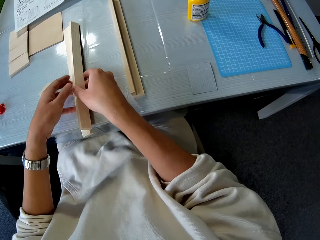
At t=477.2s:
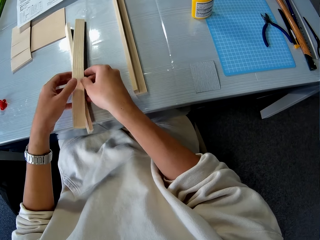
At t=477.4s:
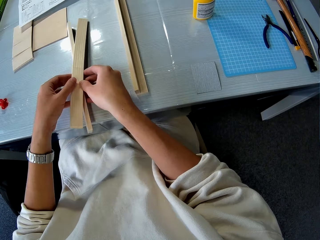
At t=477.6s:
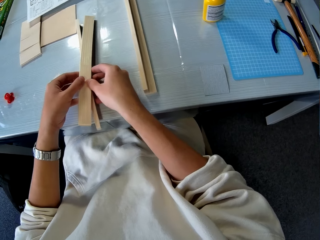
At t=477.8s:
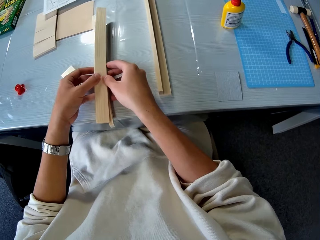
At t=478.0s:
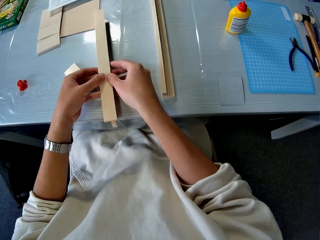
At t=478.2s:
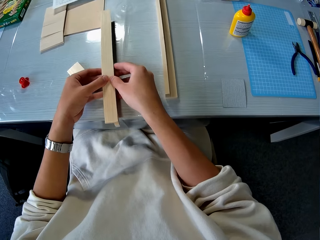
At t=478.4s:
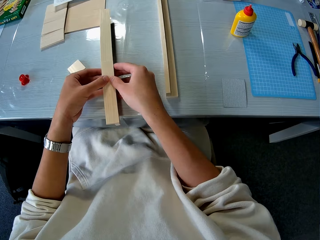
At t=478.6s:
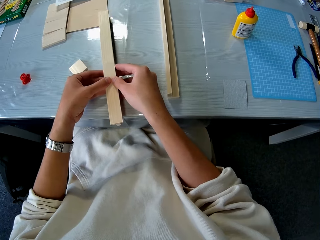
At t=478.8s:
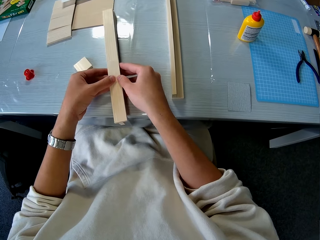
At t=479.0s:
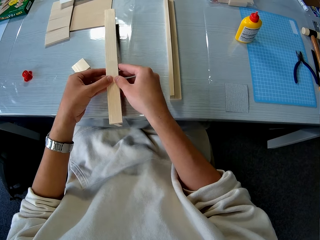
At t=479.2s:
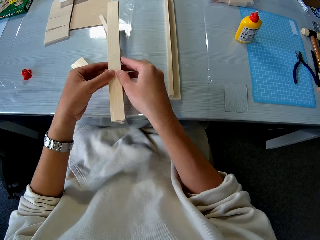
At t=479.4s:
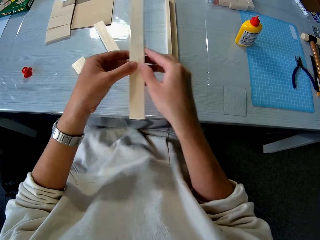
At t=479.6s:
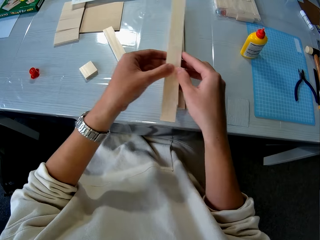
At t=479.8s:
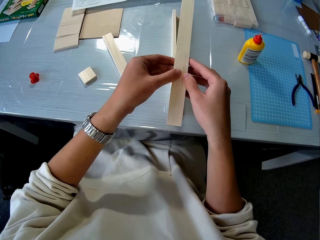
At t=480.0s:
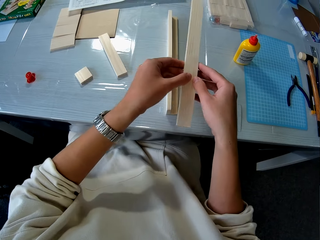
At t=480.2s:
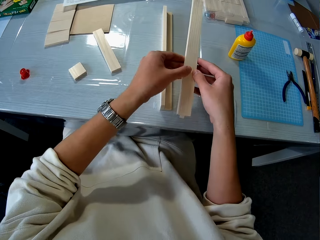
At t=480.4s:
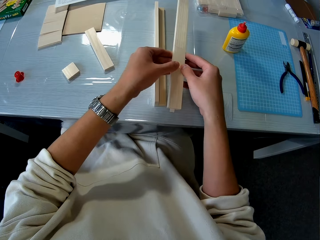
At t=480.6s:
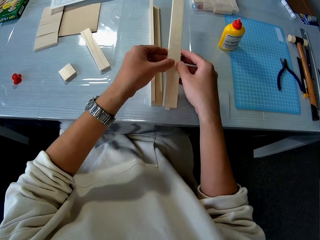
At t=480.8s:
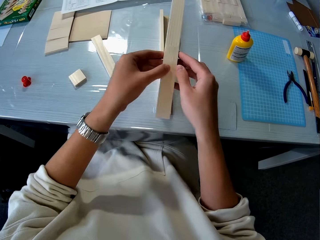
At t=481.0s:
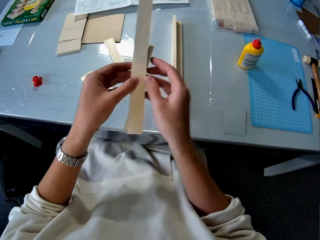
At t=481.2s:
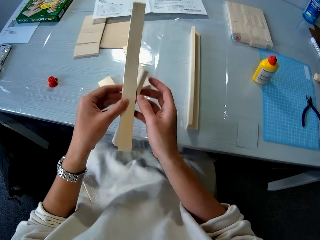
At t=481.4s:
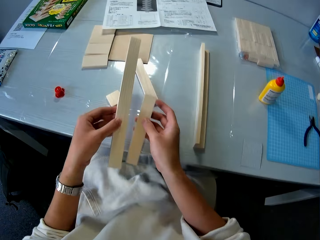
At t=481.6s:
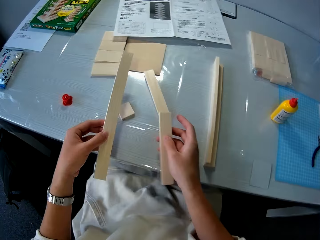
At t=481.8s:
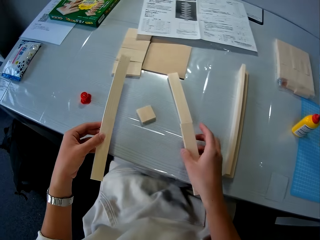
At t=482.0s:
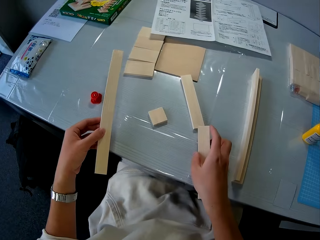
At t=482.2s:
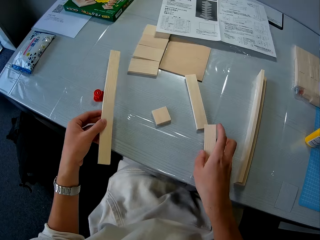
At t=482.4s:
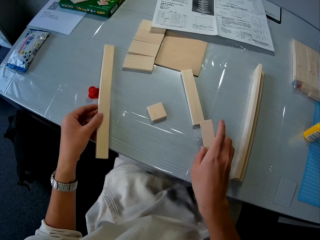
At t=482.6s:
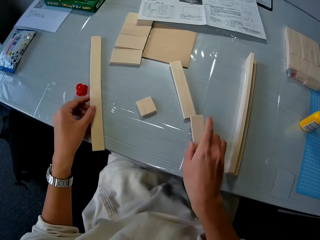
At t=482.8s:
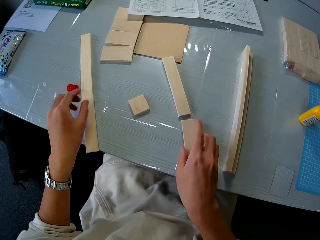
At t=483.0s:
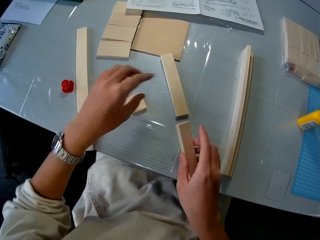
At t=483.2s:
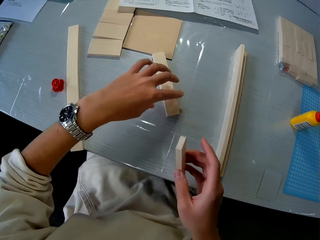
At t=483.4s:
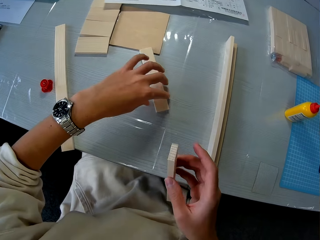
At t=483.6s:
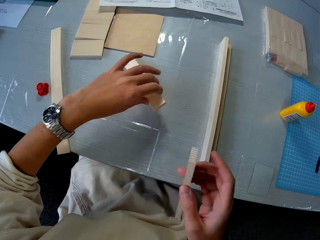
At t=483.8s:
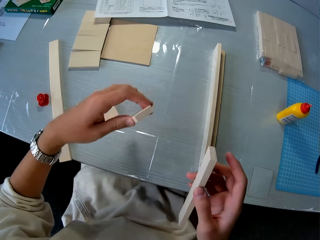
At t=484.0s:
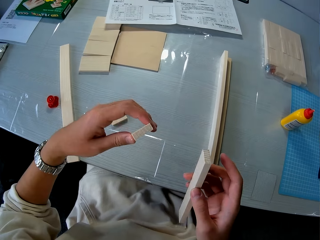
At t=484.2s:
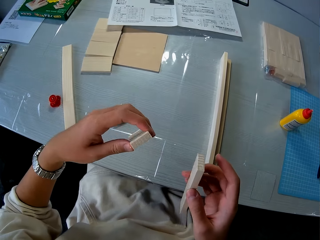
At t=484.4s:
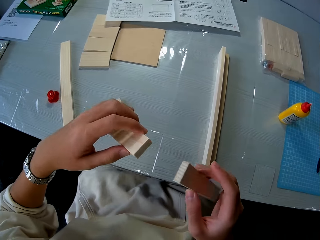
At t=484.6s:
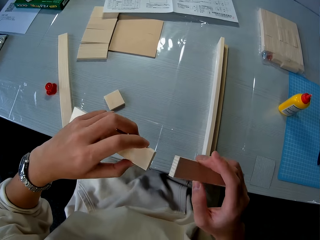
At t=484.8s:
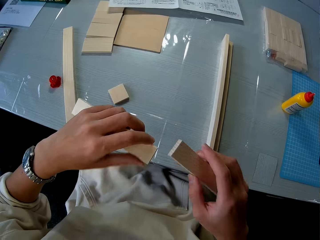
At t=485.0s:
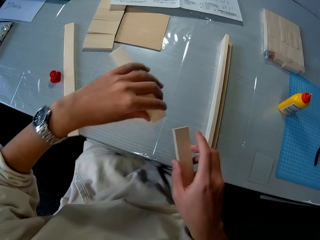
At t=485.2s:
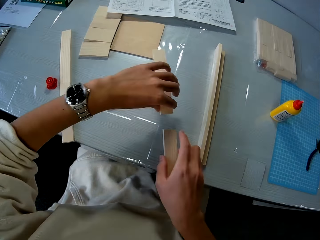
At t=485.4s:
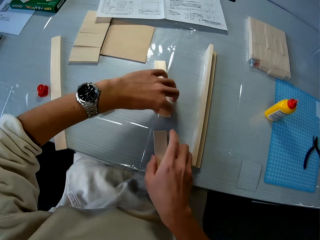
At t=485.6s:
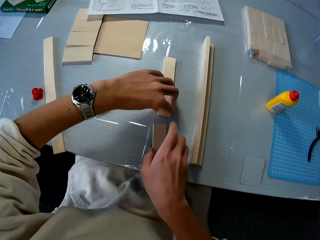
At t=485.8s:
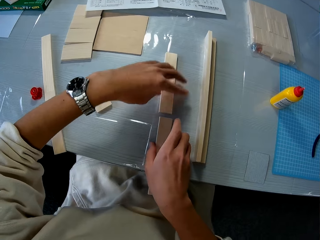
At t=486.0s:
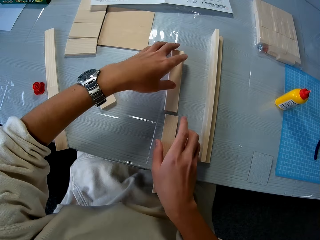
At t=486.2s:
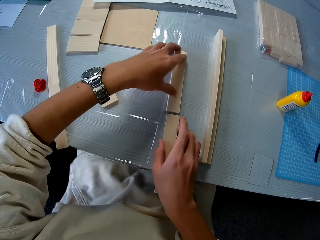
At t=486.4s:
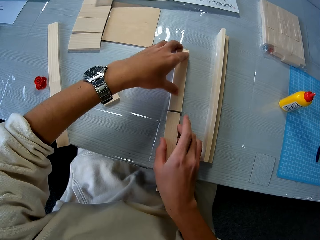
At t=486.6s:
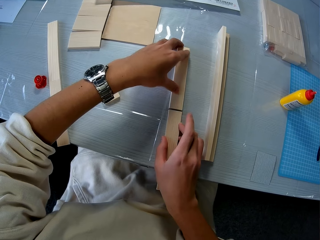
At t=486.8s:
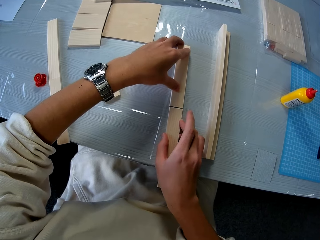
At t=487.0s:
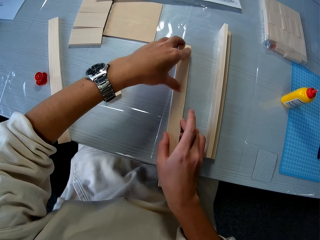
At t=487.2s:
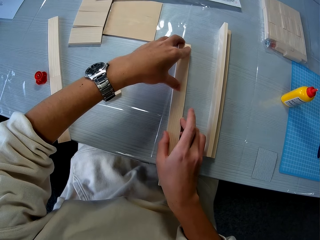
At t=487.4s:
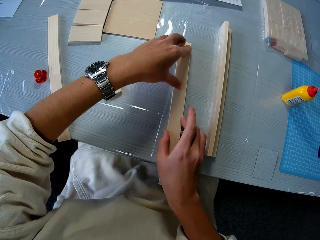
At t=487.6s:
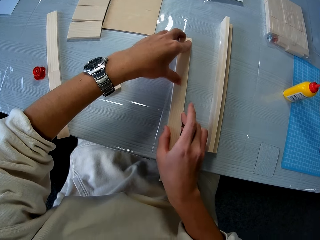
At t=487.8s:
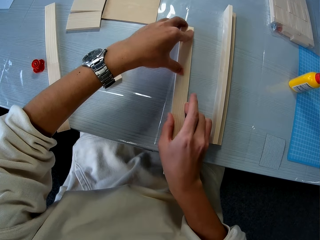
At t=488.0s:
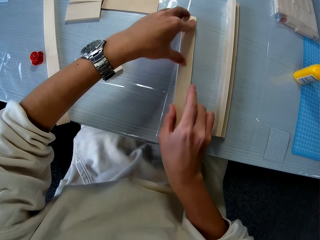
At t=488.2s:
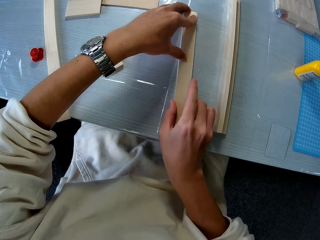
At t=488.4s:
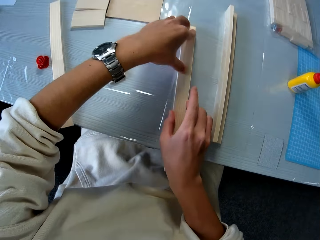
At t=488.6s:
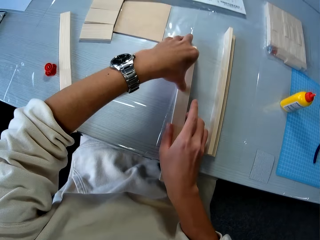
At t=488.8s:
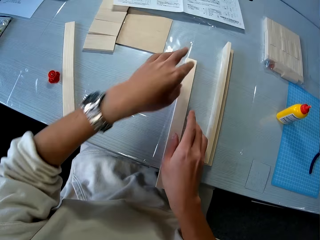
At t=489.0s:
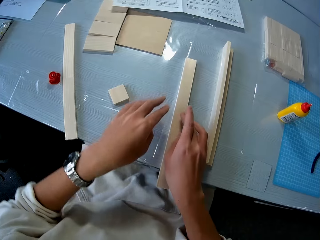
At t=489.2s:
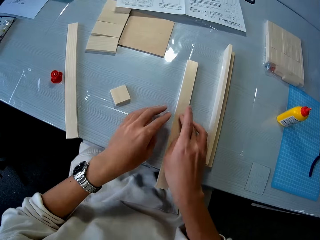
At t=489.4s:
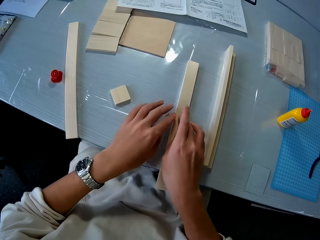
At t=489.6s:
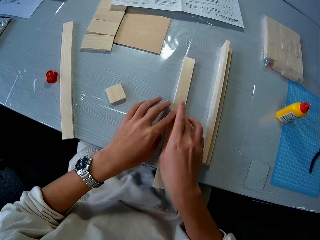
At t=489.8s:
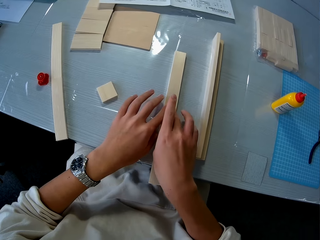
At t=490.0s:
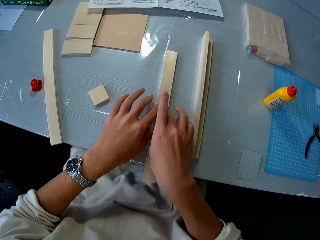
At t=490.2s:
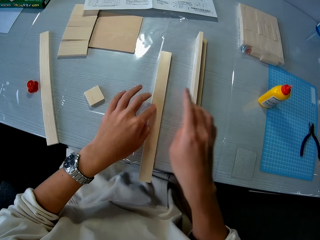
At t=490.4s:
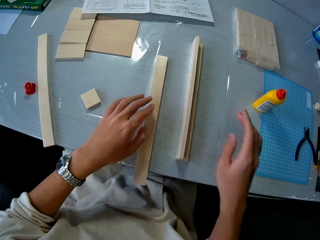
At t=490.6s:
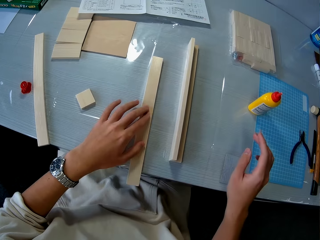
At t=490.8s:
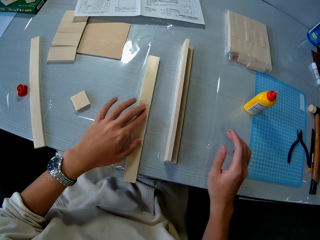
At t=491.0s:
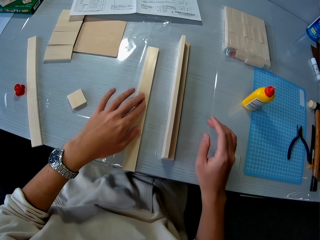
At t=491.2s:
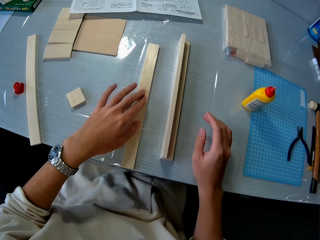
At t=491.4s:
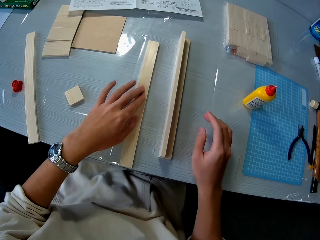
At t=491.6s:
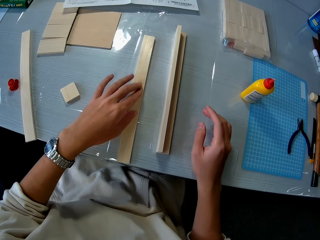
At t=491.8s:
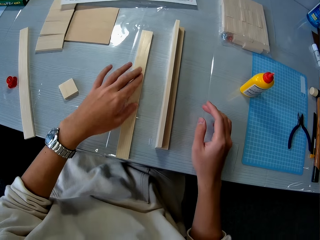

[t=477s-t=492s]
The camera wearer carries the pieces of wood together with both hands. He looks at the wood. He drops one of the pieces of wood on the table with his left hand. He picks up a piece of wood with his left hand. He tries to connect the pieces of wood. He drops the pieces of wood in both hands on the table. He presses the pieces of wood on the table with both hands. He tries to connect the pieces of wood.

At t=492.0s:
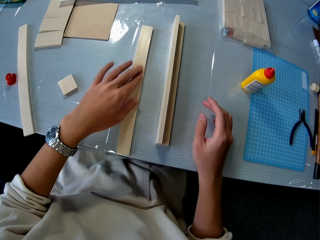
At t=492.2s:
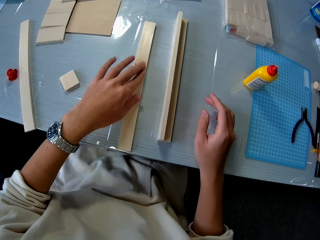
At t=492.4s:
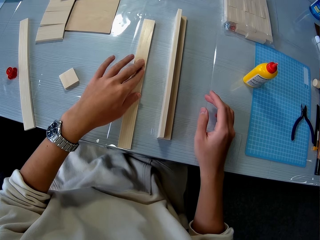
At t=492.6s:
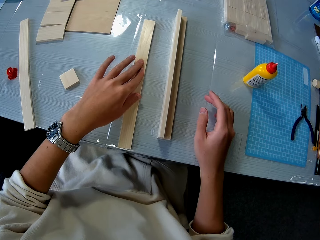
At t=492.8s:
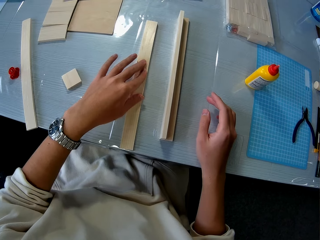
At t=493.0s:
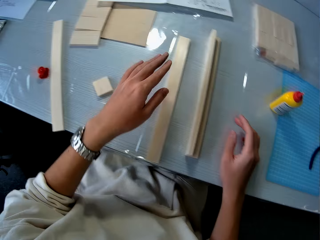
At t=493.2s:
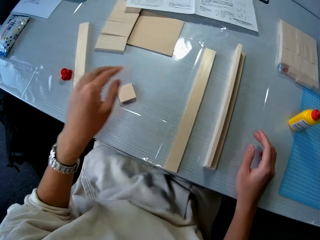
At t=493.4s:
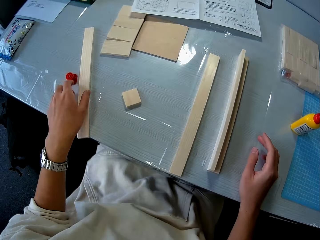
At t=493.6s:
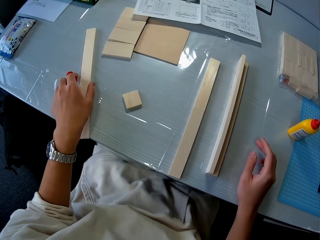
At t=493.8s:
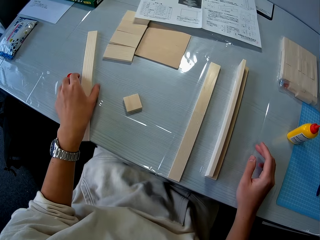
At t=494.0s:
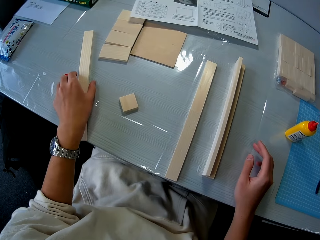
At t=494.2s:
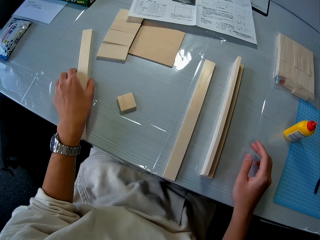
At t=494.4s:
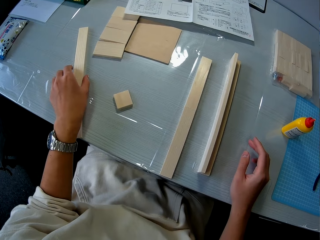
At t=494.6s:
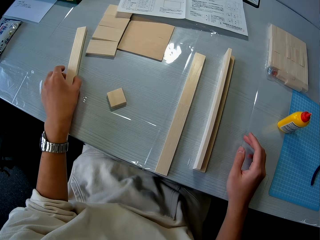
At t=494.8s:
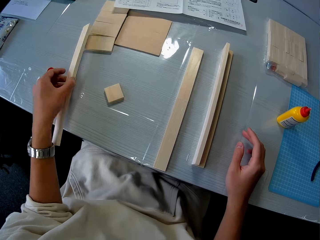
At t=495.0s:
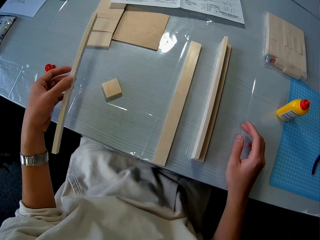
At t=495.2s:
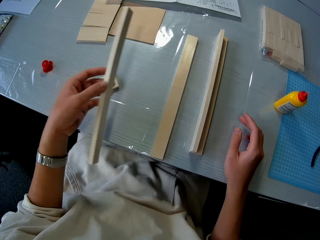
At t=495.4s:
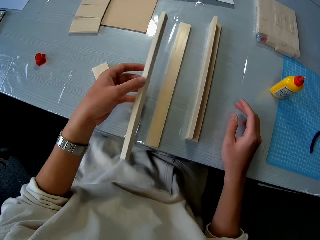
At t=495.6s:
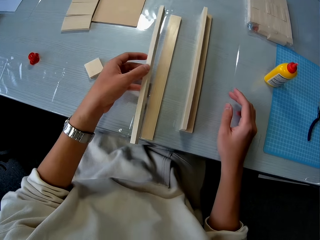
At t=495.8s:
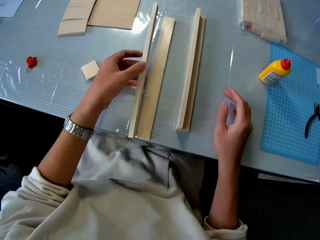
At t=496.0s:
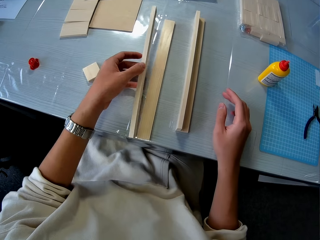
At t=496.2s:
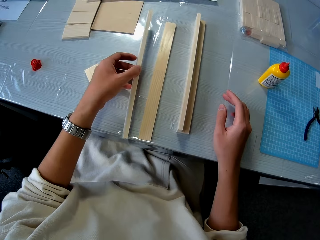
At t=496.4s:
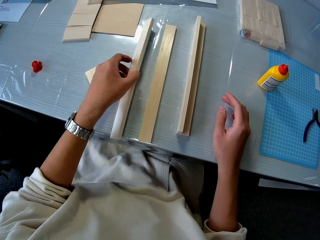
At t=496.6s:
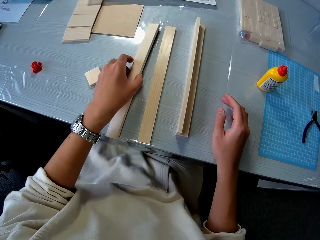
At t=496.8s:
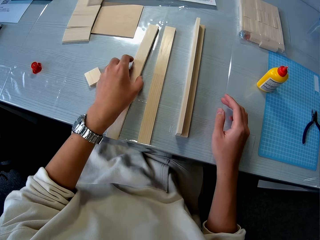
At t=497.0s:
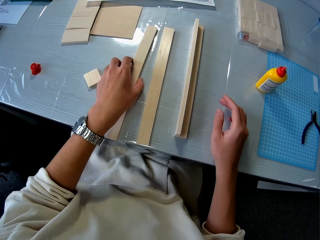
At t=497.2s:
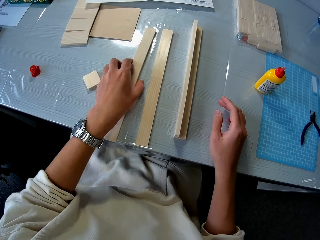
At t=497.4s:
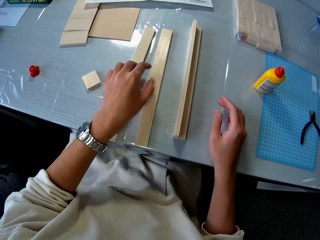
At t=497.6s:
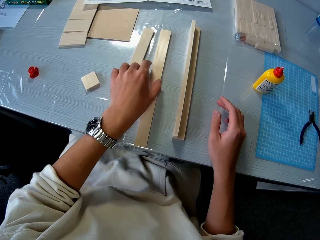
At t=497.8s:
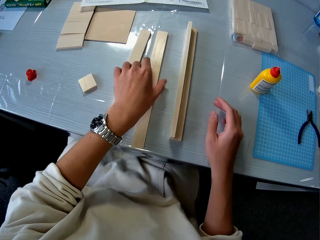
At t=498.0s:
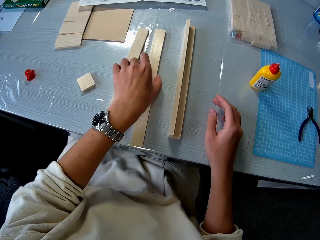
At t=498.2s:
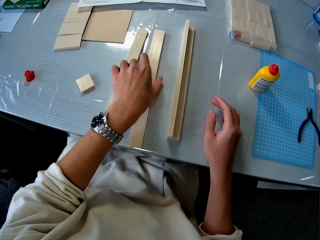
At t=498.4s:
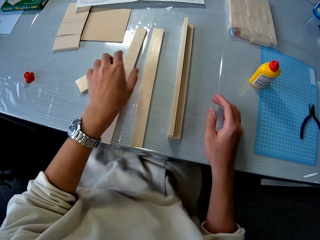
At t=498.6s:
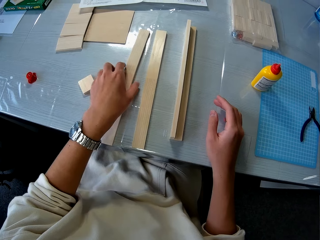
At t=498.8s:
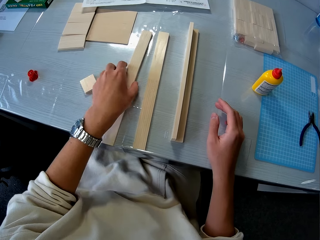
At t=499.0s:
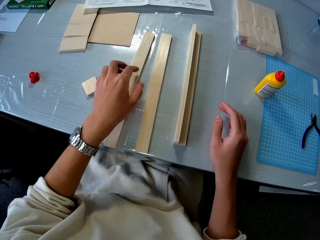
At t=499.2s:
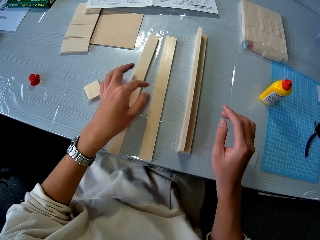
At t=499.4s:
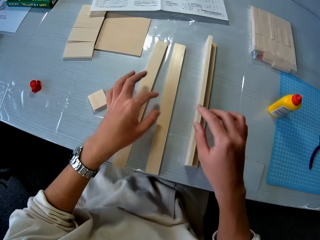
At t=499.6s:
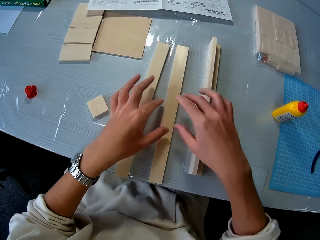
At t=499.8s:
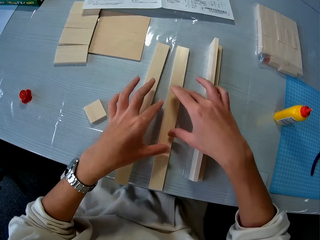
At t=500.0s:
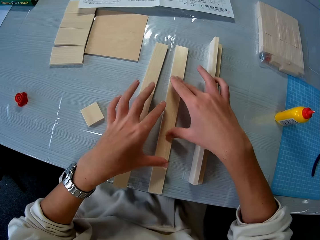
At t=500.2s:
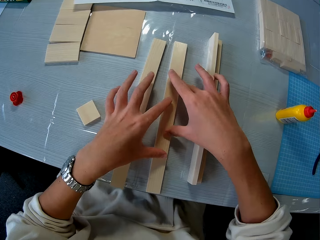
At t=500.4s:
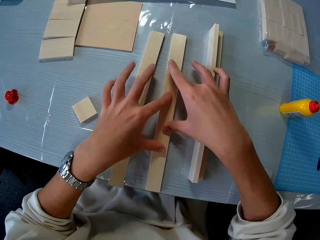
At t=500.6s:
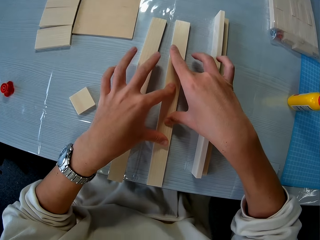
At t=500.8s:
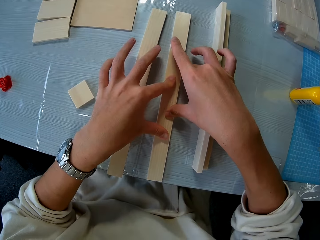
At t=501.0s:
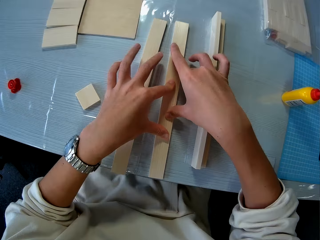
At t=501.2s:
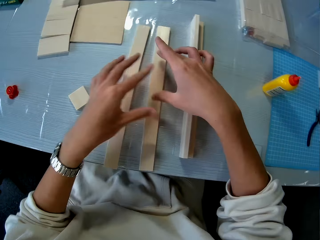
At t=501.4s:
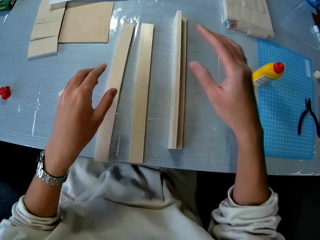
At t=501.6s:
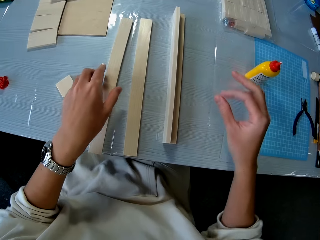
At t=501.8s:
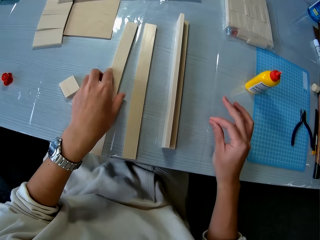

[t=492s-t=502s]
The camera wearer picks up the other glued piece of wood on the table with his left hand. He drops the other glued piece of wood on the table. He touches the other pressed pieces of wood with both hands. He tries to connect the pieces of wood.
